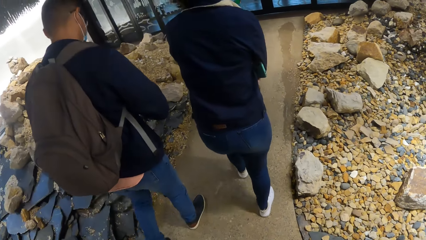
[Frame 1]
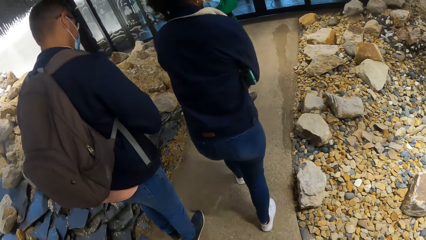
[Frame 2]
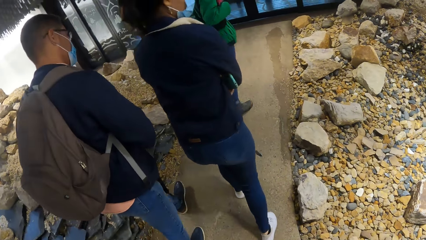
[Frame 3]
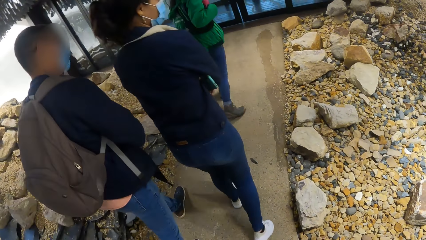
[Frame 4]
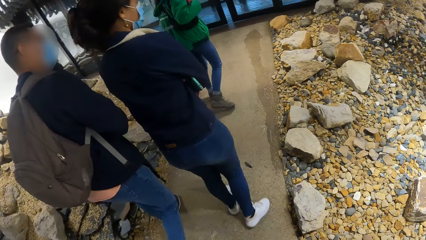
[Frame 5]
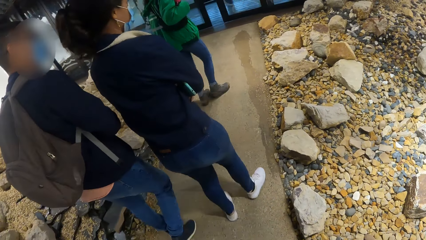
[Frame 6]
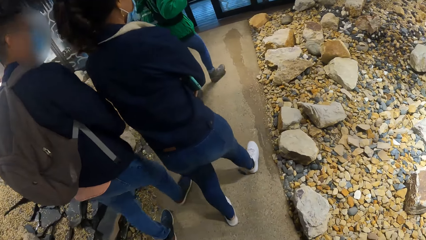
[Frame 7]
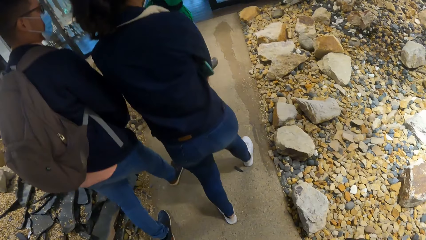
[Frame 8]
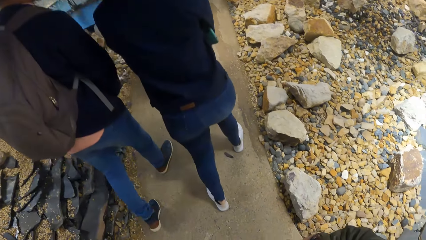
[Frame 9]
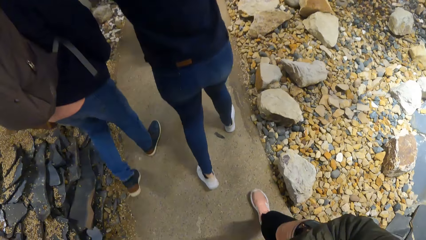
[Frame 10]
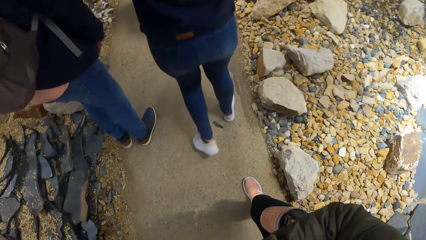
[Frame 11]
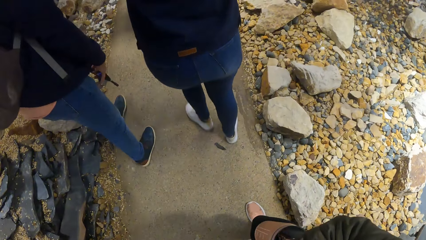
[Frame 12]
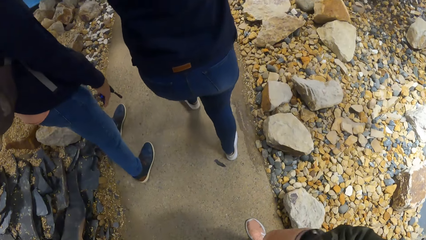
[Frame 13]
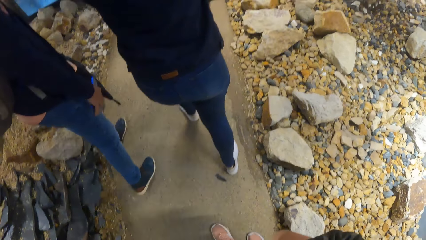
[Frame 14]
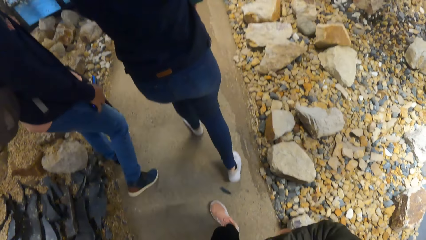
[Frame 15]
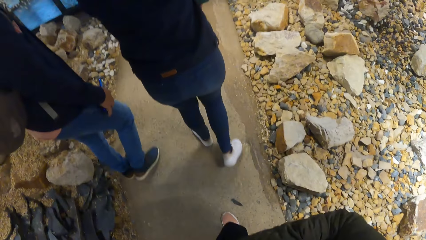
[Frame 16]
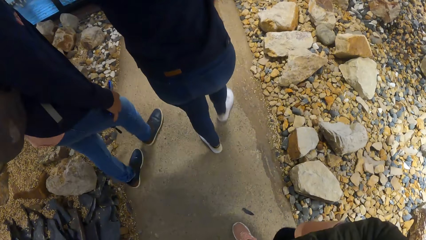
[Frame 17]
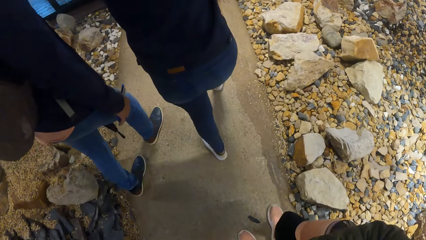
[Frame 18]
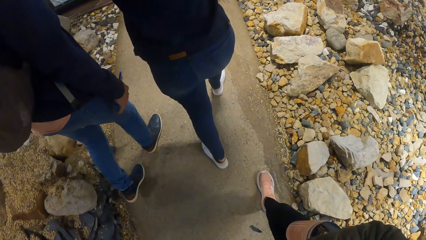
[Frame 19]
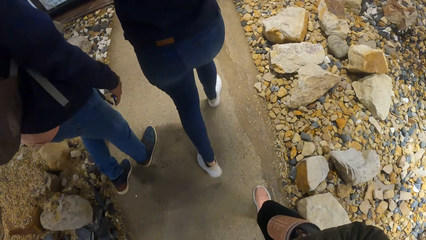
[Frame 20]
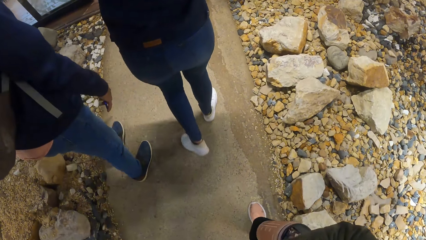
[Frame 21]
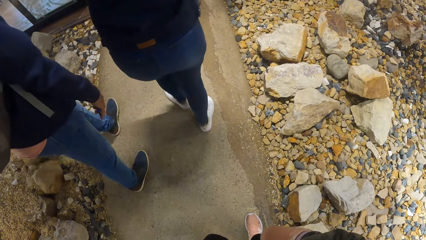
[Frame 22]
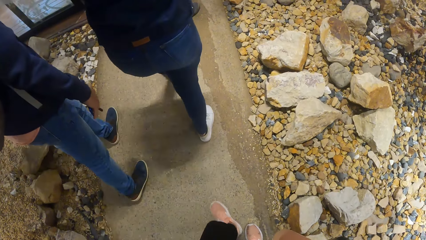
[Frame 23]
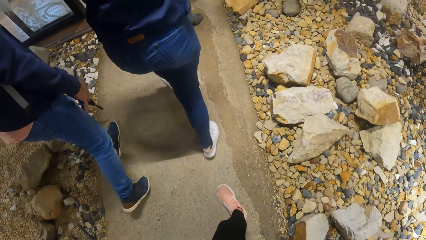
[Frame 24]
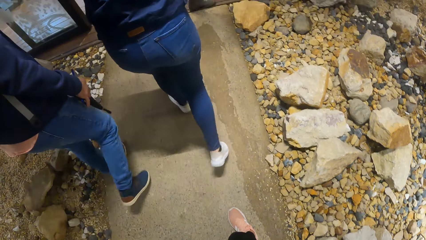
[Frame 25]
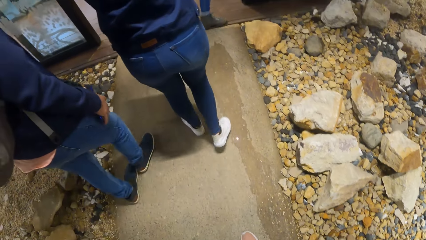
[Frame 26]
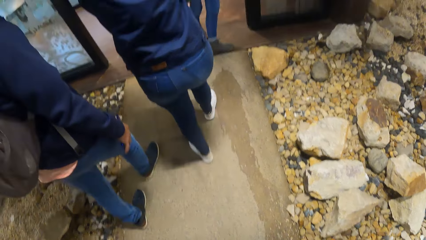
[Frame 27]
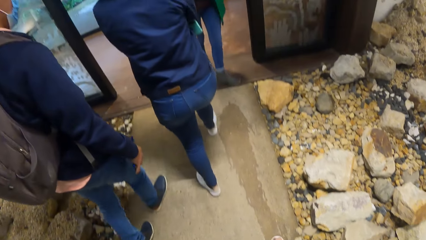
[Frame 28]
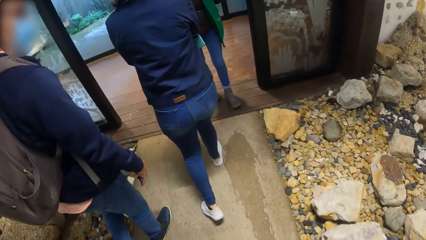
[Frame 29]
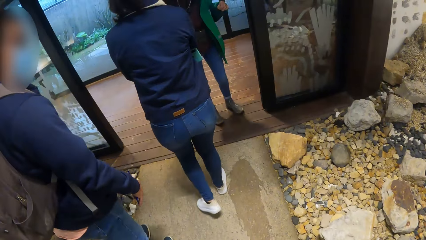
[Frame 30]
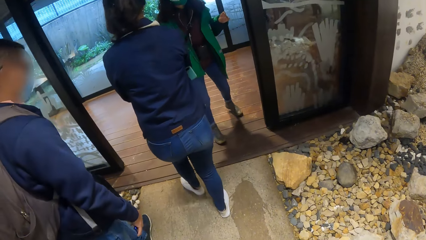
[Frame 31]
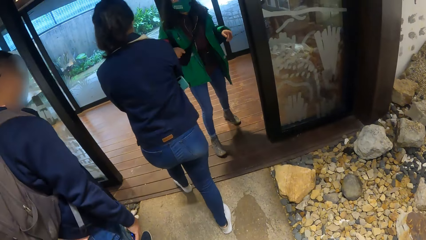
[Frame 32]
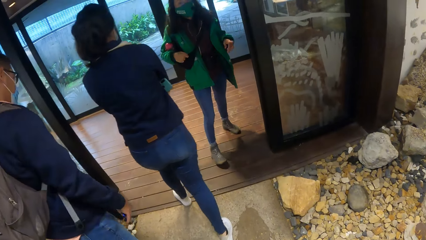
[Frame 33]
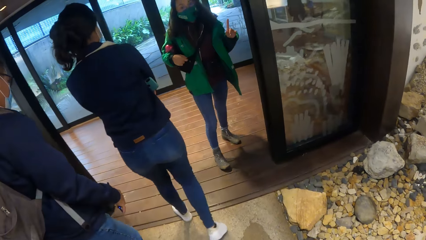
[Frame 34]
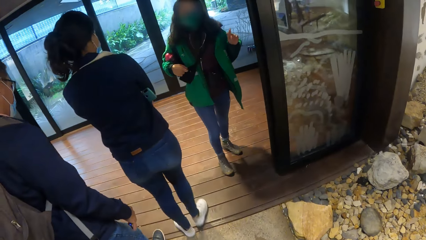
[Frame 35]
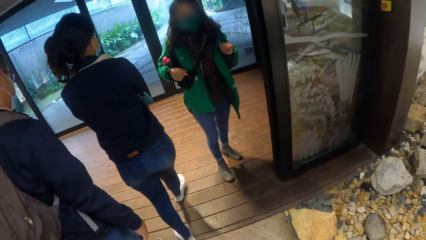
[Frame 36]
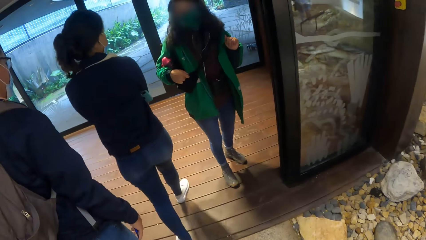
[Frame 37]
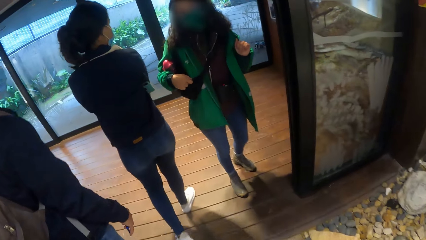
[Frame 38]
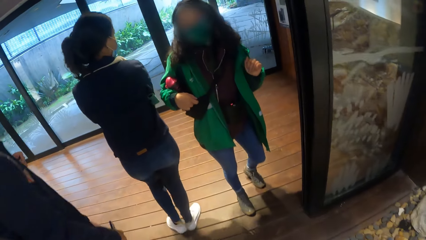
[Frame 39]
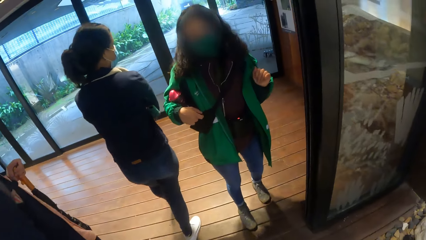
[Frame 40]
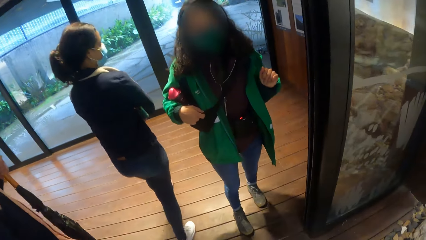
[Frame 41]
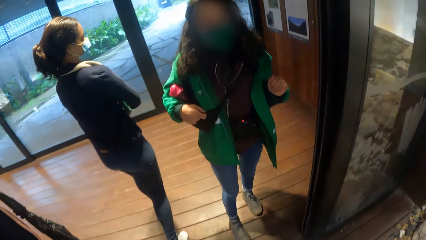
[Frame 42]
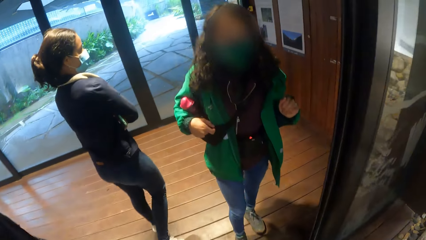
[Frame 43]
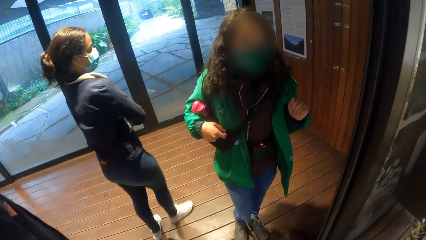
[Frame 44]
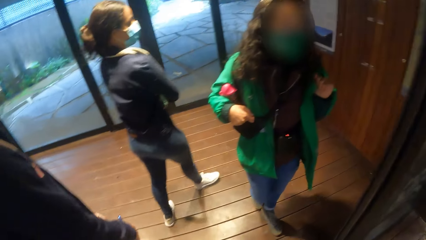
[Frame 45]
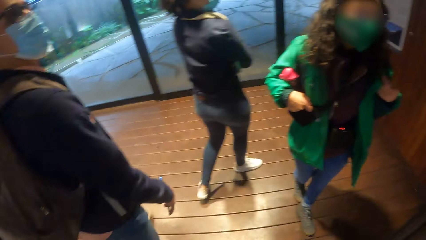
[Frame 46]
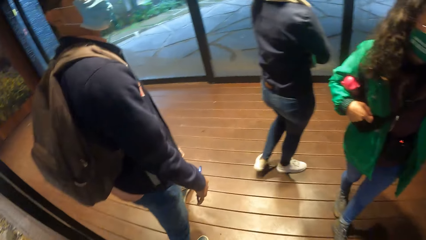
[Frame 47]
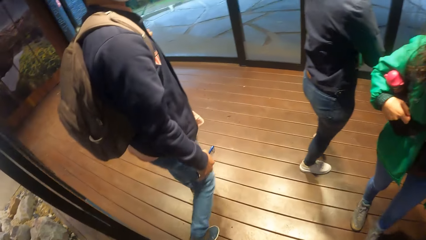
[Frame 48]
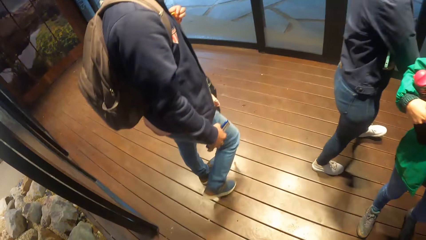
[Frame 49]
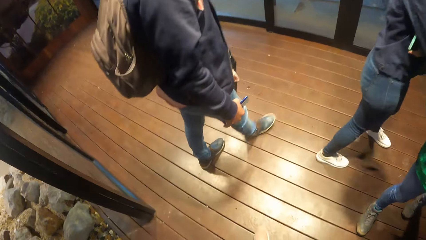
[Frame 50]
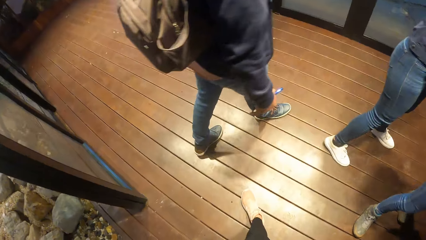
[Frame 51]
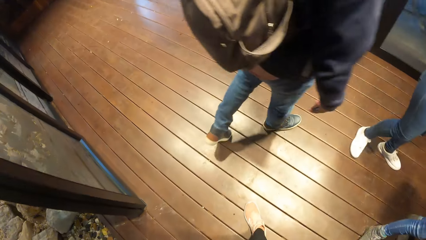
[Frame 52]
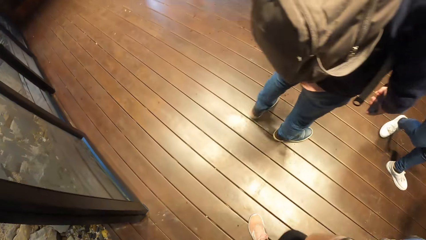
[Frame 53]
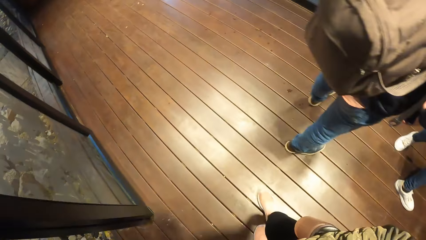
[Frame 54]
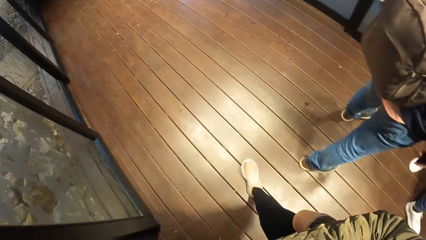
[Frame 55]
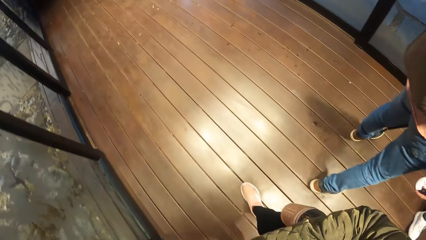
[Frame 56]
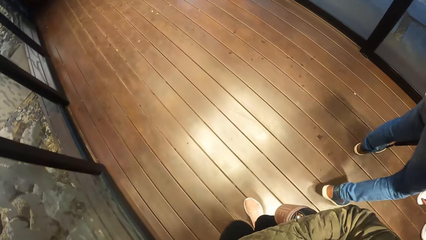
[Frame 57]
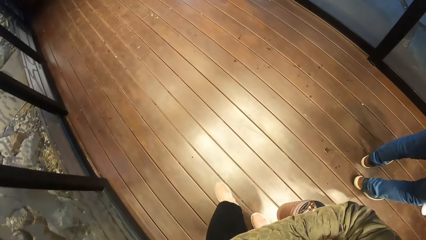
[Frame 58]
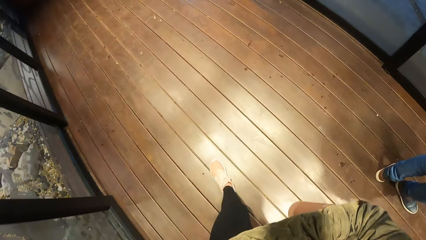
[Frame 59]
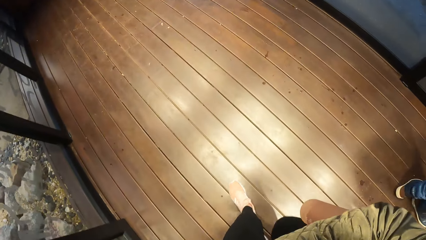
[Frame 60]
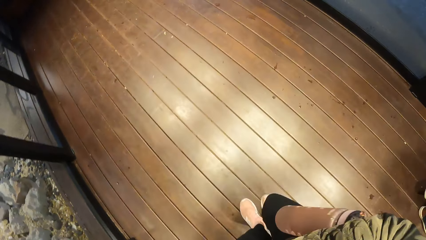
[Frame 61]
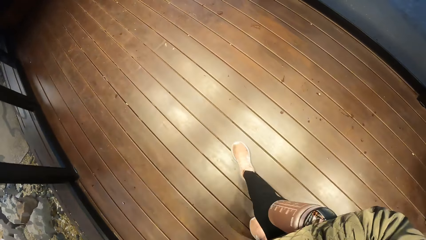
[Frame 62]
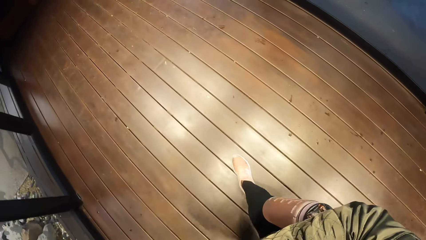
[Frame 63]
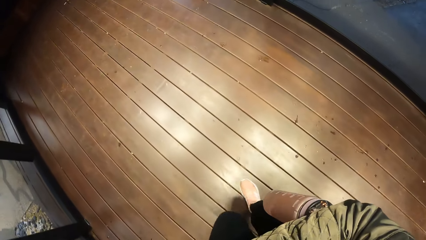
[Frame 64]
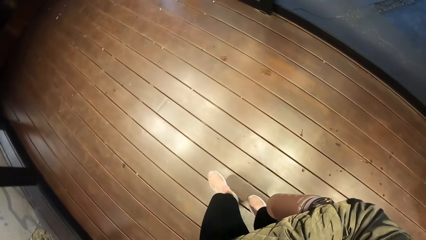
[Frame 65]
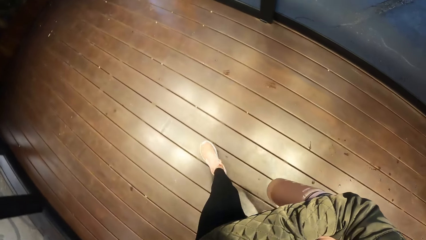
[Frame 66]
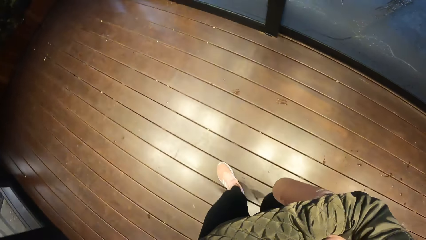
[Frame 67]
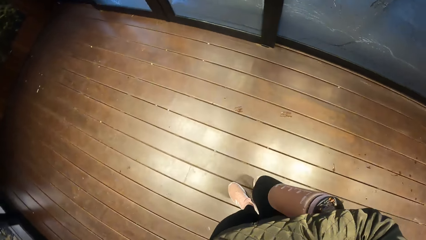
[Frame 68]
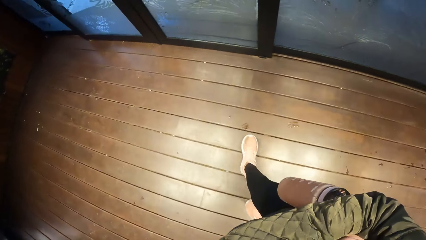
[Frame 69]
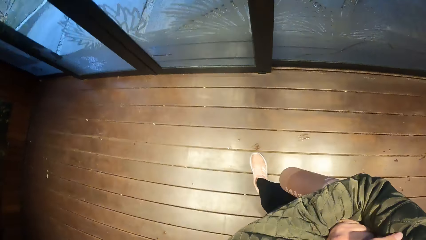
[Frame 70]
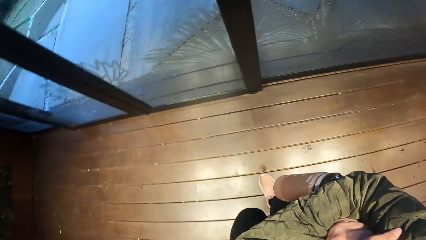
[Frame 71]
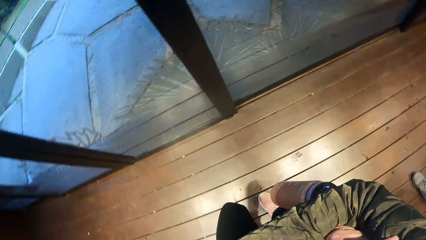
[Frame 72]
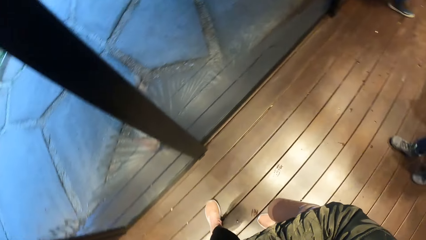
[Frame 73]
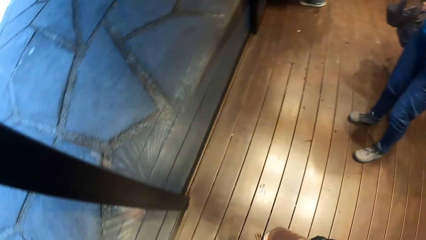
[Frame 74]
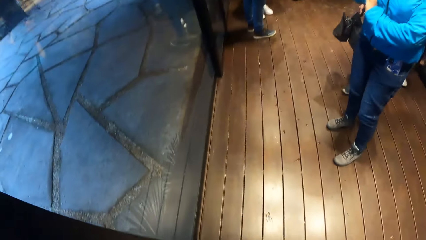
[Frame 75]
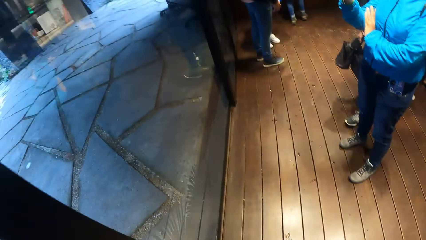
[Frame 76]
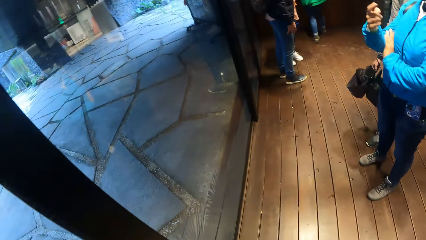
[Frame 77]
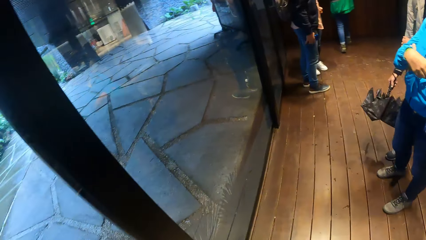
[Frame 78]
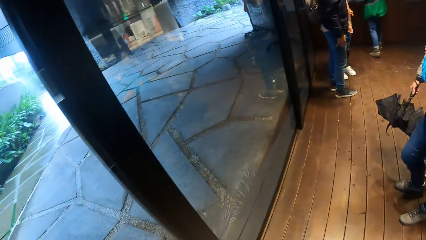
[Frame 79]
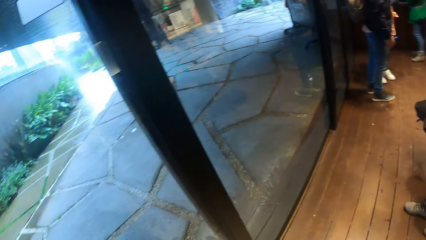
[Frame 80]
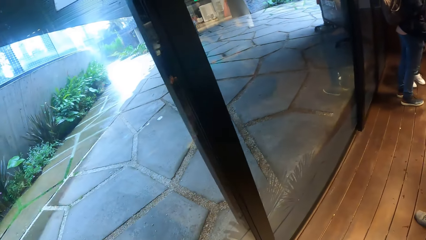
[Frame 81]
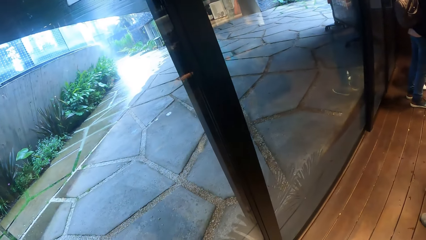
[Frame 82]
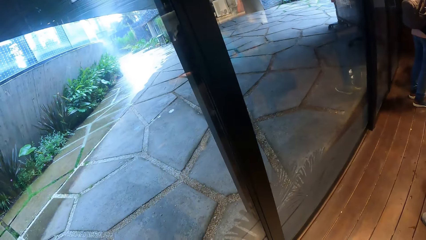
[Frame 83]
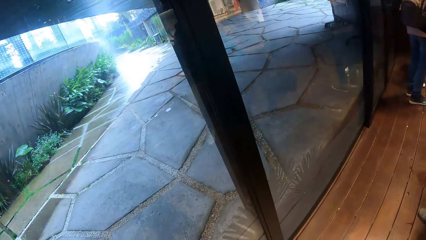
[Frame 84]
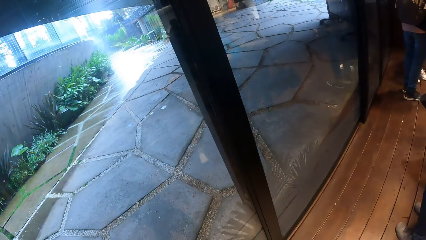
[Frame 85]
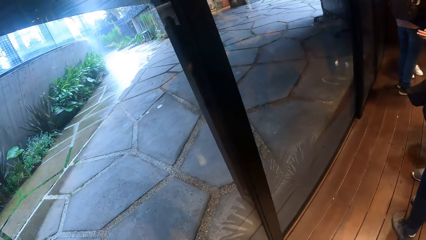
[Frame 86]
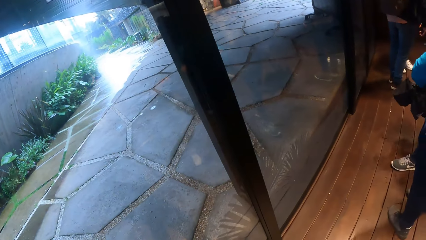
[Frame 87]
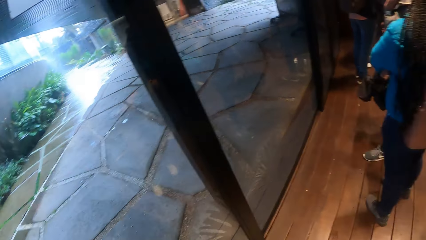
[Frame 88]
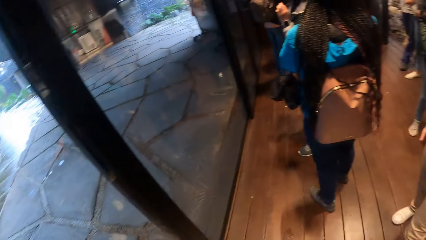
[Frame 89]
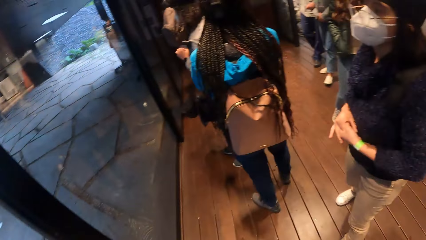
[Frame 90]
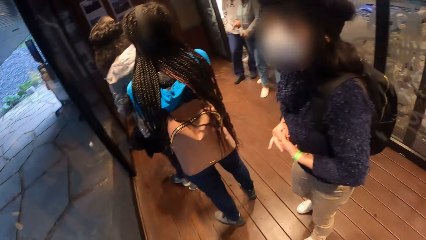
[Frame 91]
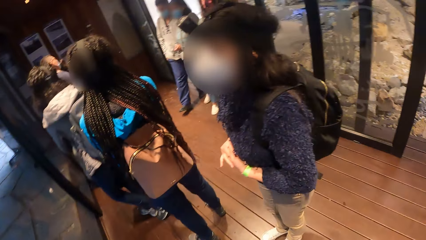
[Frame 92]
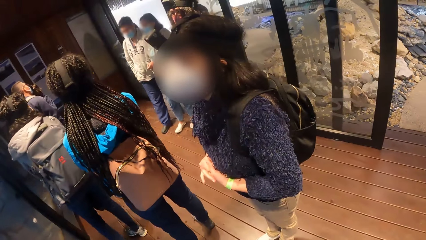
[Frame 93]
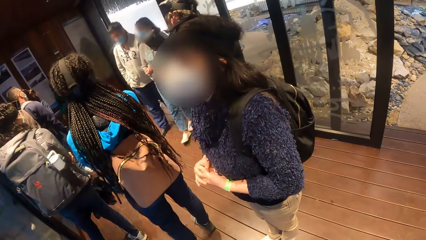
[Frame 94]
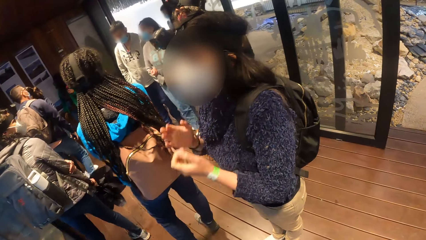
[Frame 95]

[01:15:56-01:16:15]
The man holds his phone with his right hand. The woman addresses the camera wearer and the group of people. The camera wearer enters into an exhibition room with the group of people. They walk around. They look around.
